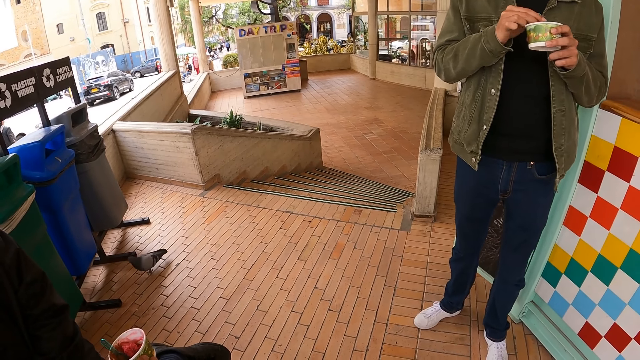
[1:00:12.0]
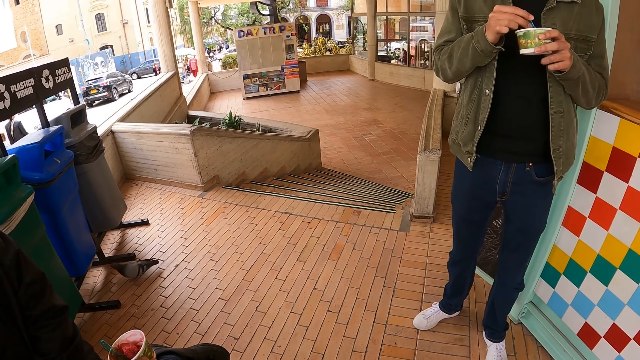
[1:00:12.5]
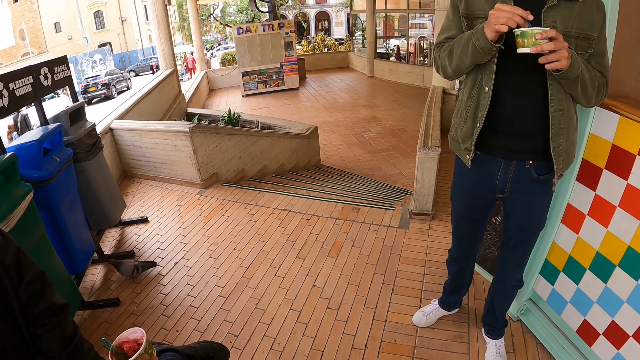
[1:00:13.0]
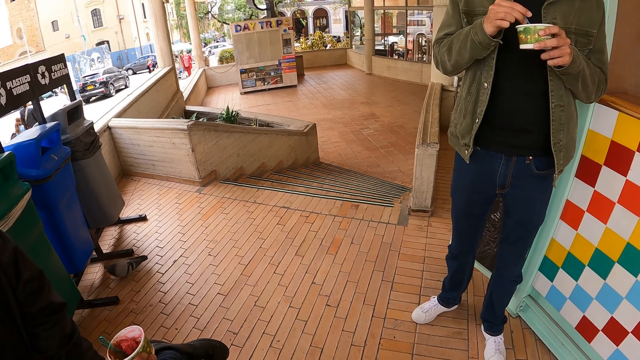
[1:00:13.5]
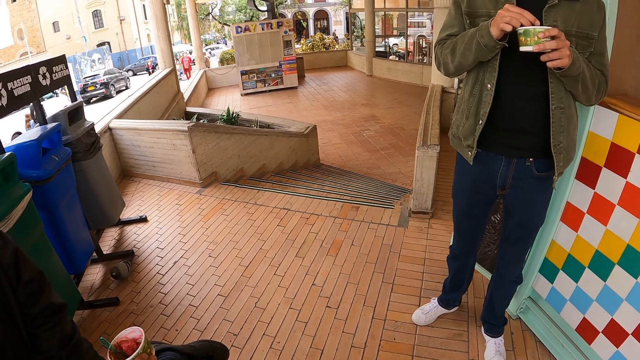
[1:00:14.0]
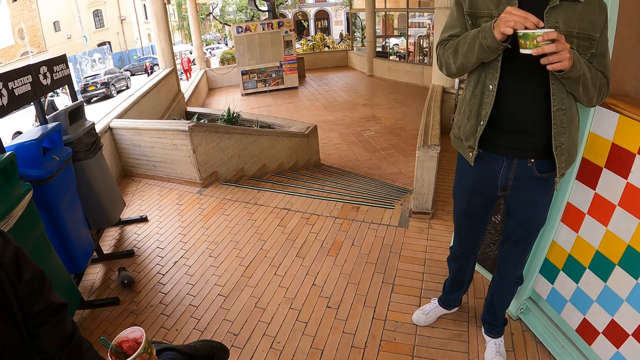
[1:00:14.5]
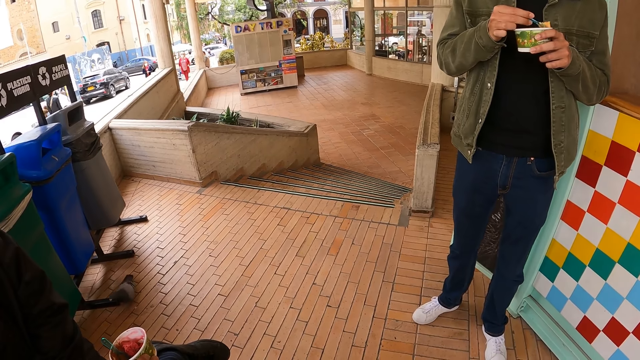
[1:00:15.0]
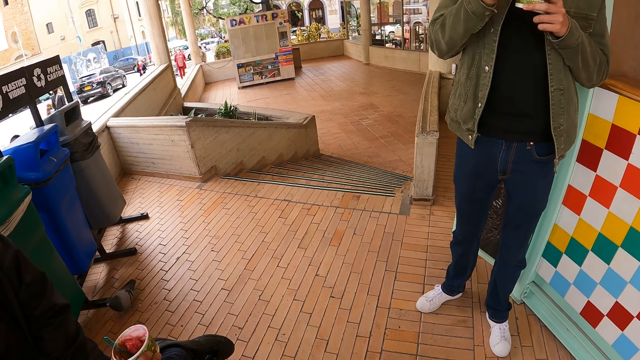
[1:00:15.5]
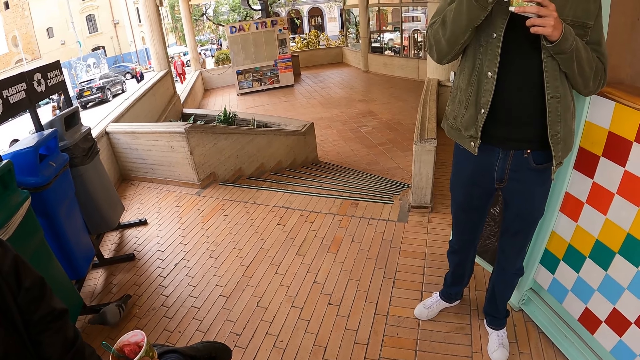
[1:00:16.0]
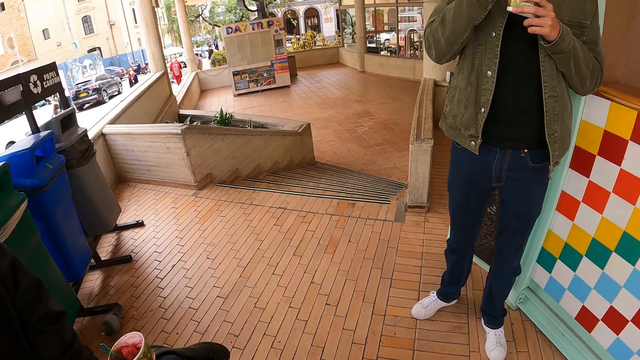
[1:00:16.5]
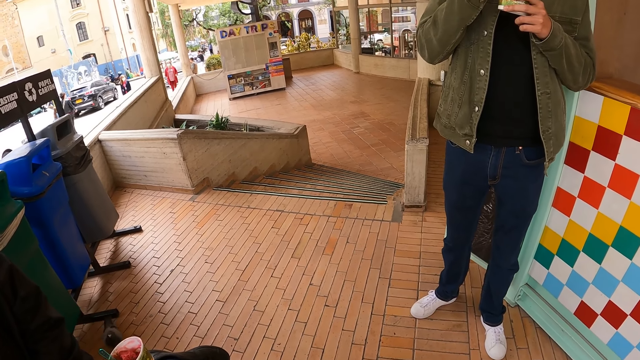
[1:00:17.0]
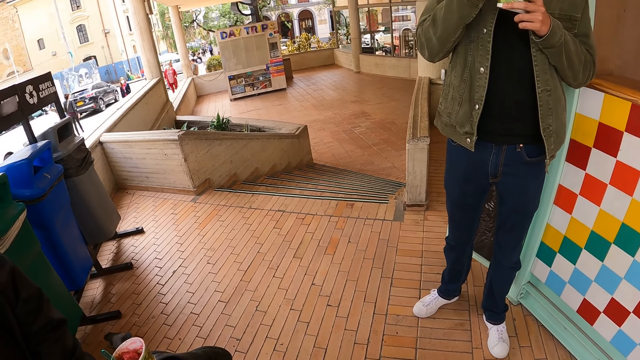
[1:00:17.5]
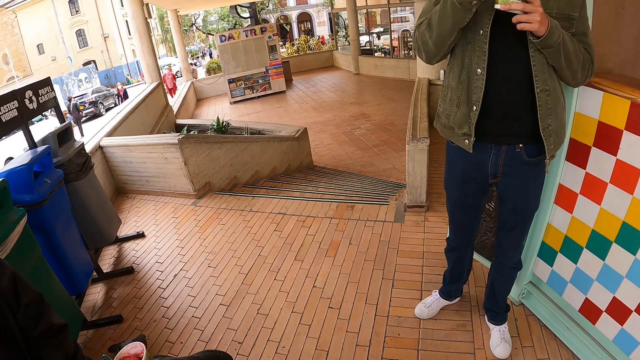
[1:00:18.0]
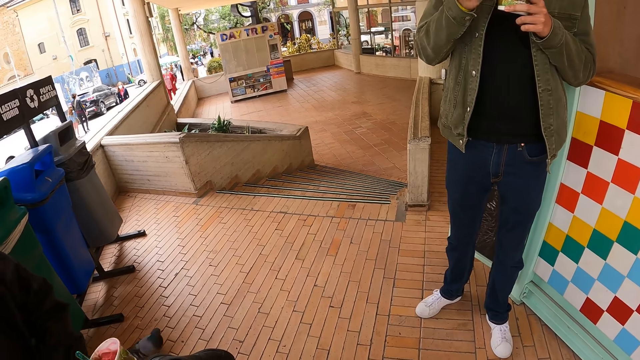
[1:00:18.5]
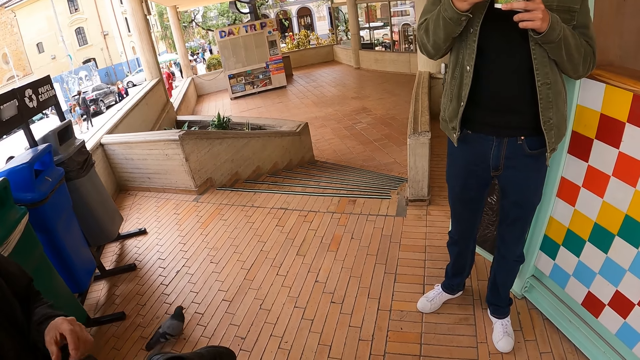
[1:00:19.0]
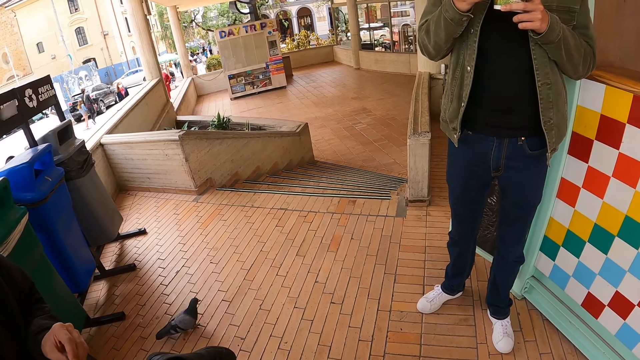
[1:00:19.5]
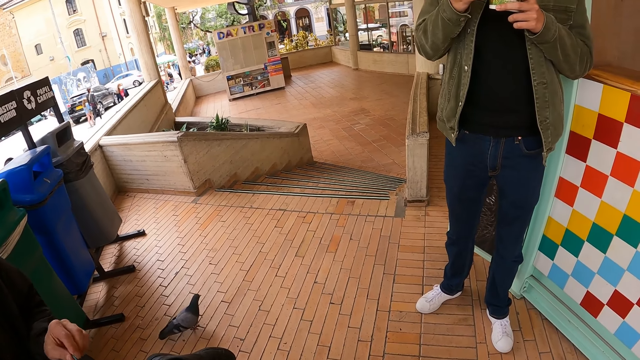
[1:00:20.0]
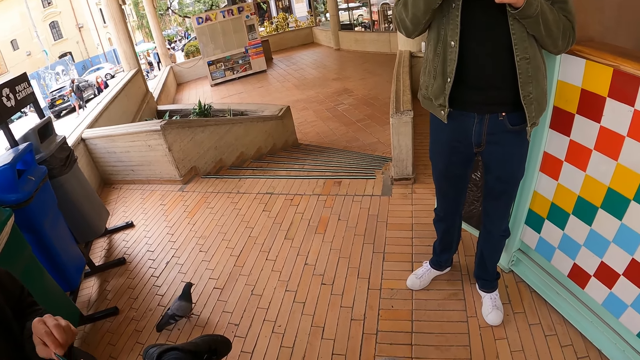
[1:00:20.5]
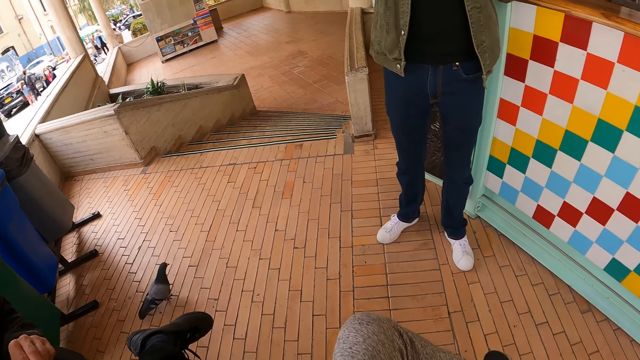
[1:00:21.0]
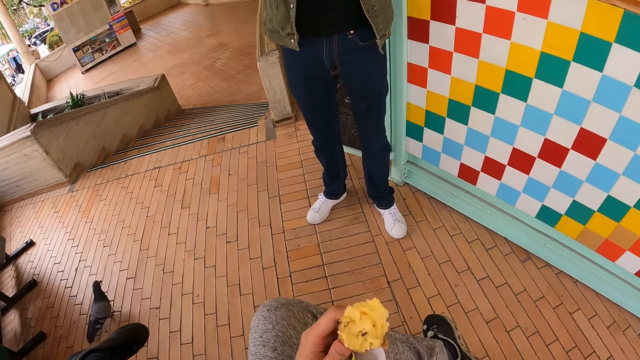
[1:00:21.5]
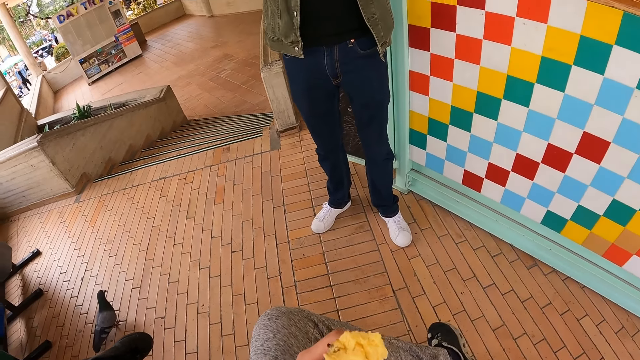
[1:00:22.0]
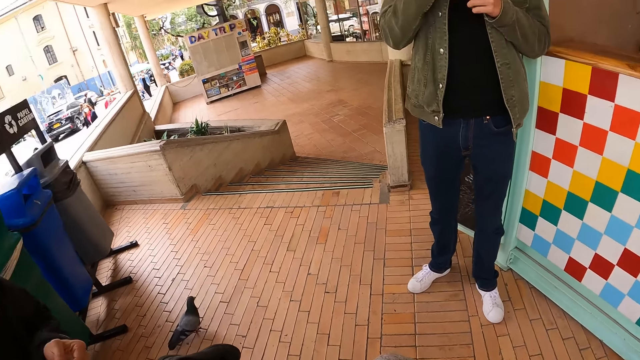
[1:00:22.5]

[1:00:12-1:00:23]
A man scoops food from a tin with a spoon. He eats food in the spoon. The camera wearer looks around.

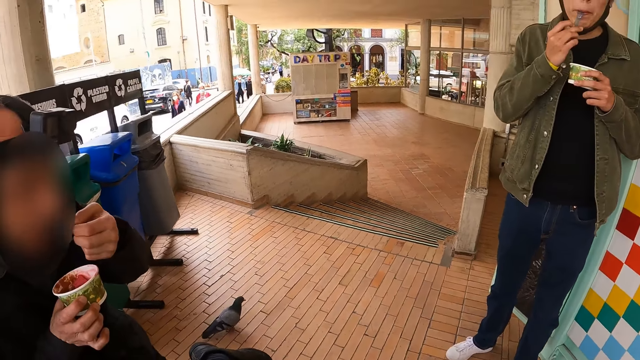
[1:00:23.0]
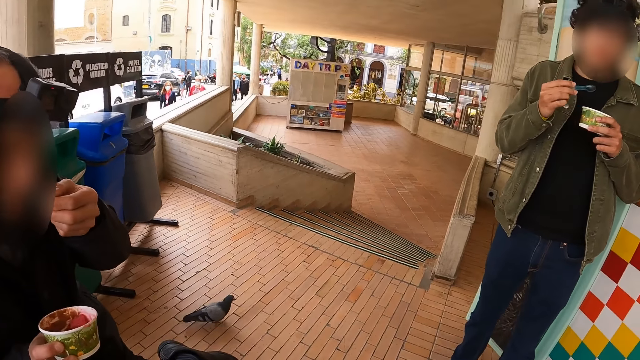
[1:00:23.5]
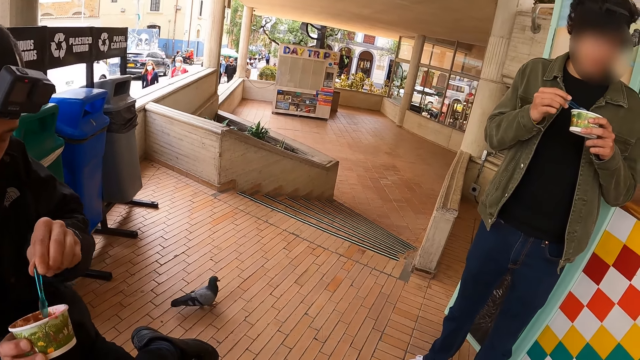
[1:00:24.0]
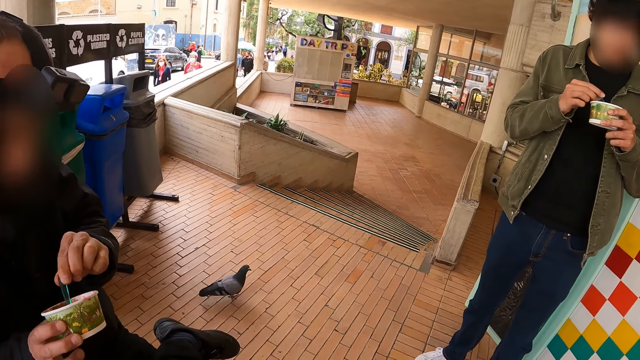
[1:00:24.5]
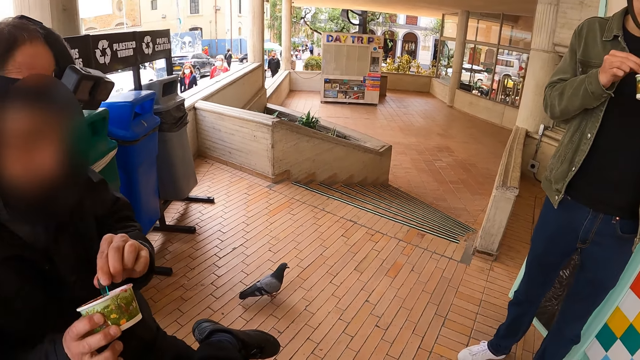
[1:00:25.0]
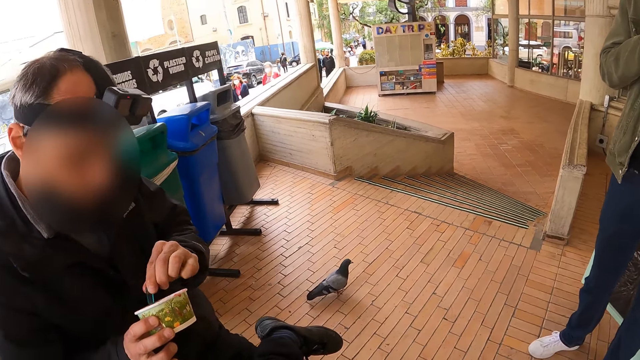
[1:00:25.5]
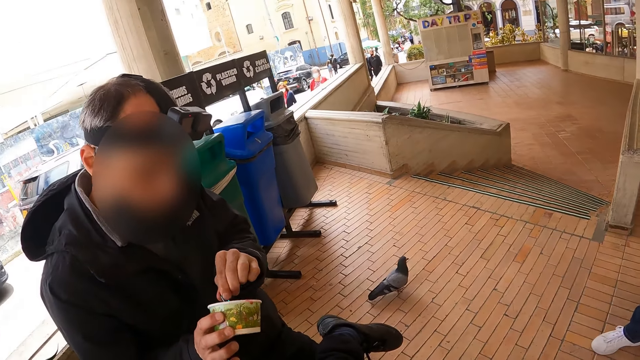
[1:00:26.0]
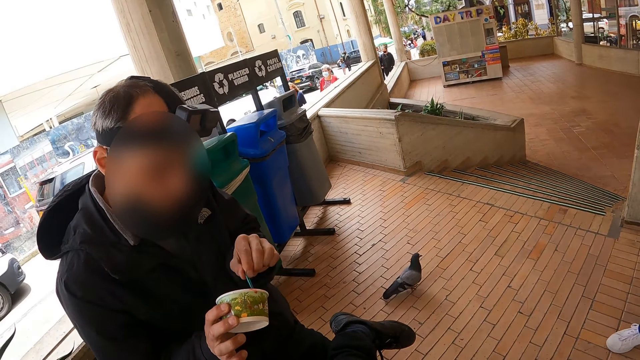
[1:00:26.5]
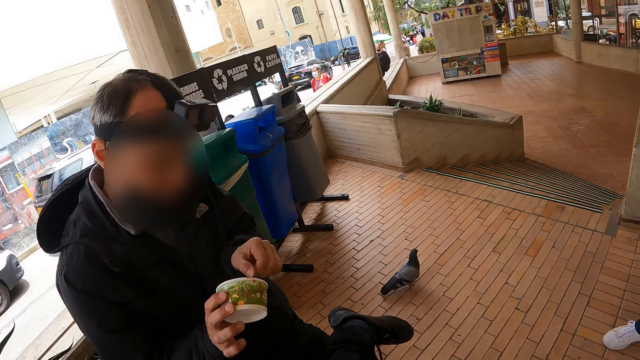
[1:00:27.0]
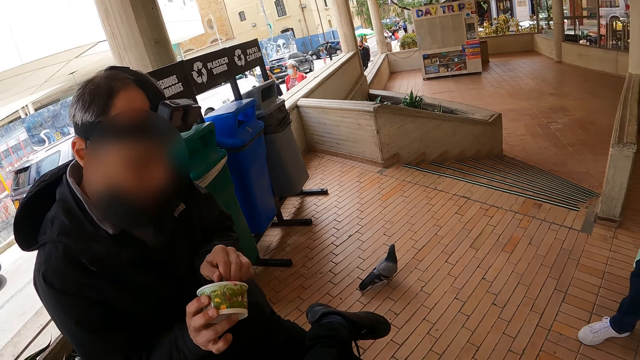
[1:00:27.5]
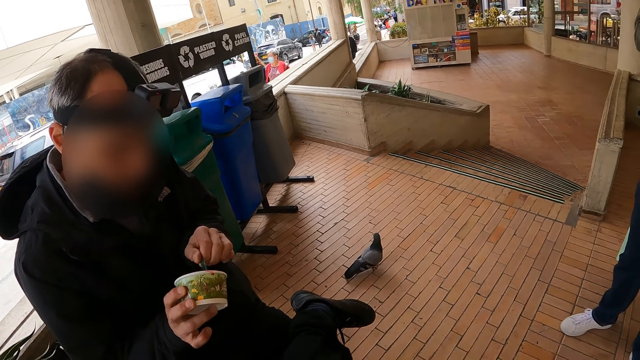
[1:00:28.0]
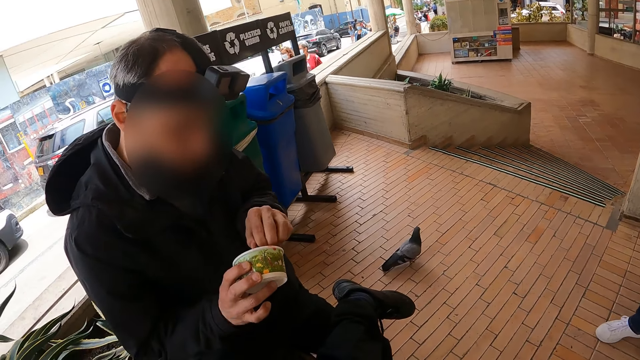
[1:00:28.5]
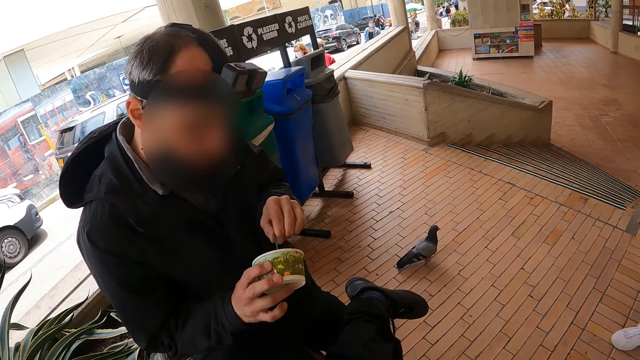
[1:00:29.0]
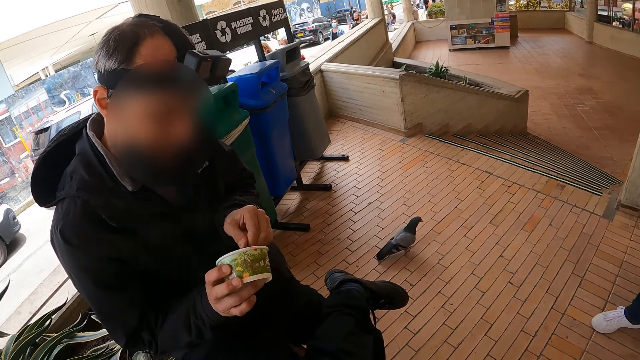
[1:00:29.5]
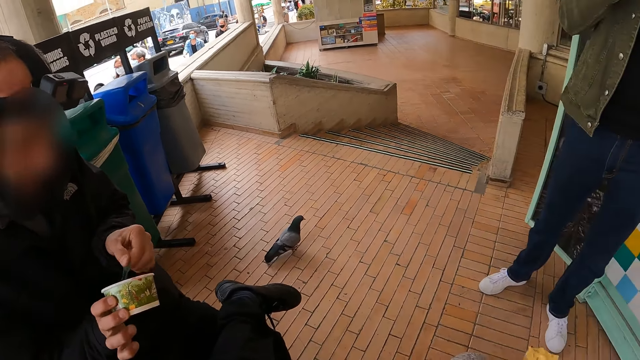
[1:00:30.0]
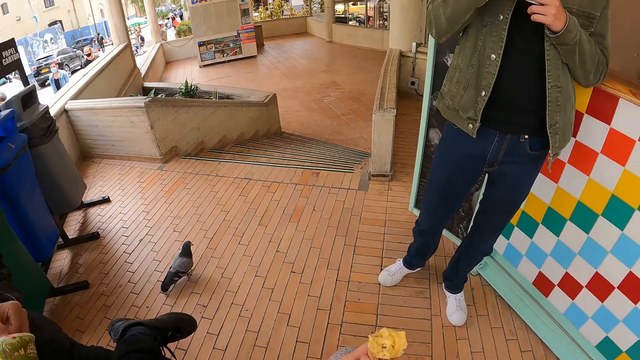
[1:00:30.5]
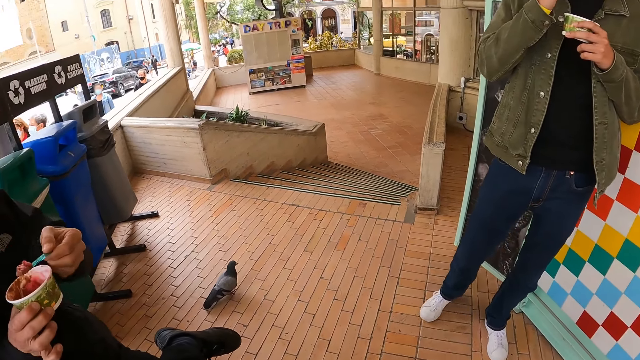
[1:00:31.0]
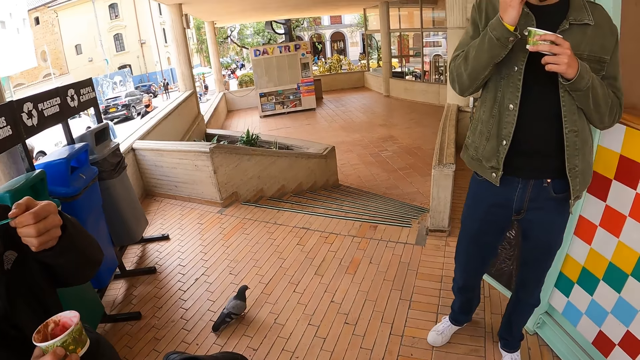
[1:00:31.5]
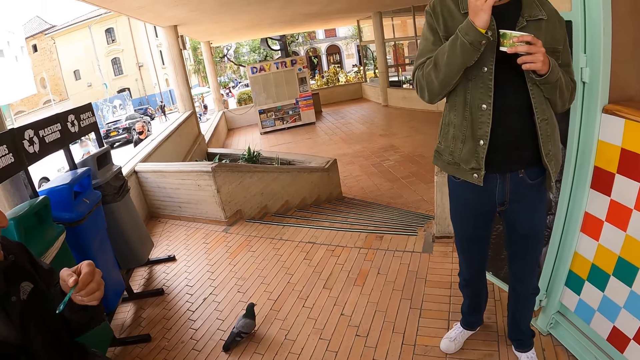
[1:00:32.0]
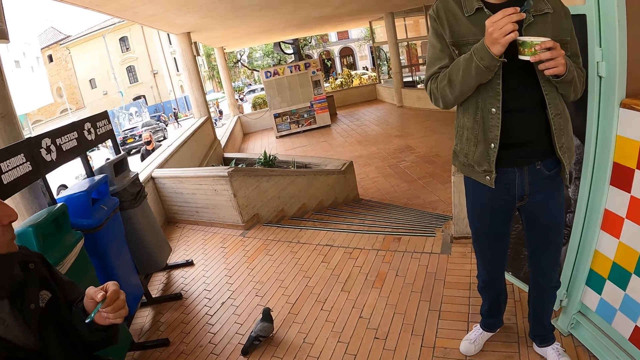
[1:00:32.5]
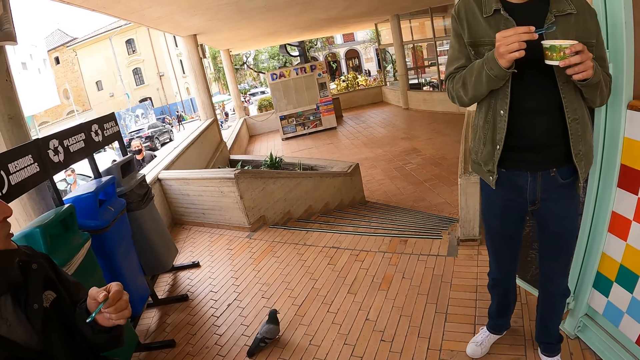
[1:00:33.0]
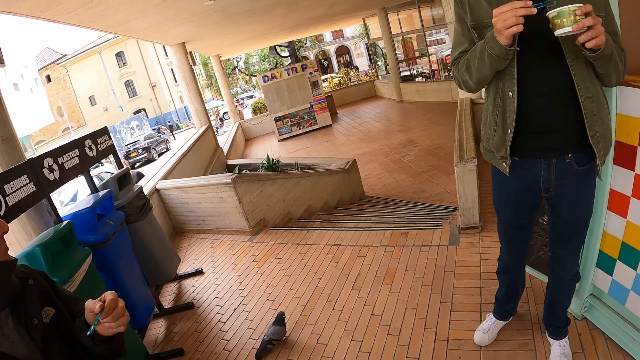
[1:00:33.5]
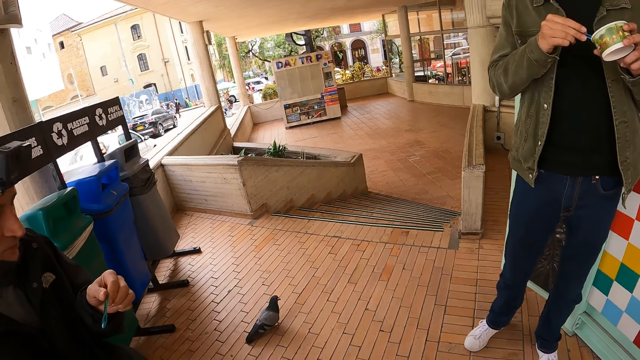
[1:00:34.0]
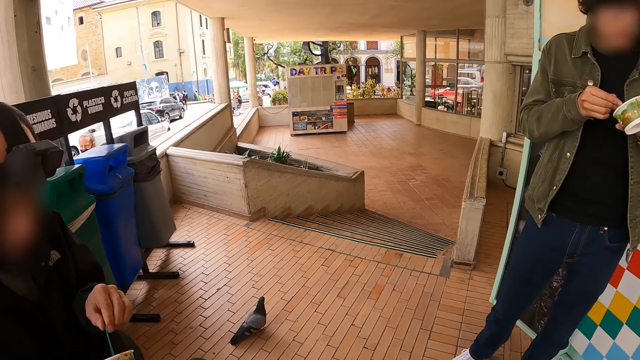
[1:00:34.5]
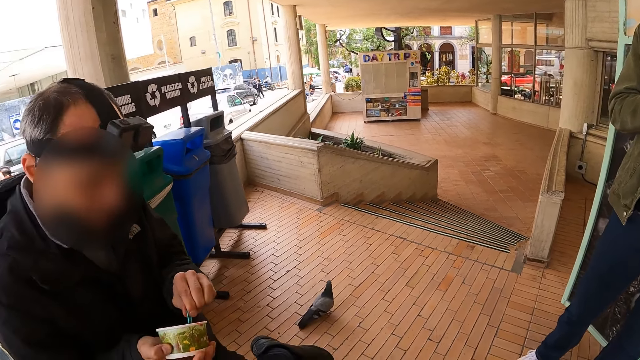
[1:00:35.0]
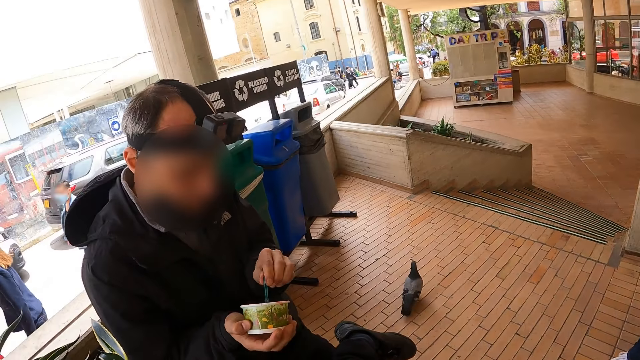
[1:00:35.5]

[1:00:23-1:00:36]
A man eats food in a spoon. He scoops food from a tin with the spoon. The camera wearer looks around. The man scoops food from the tin with the spoon. The camera wearer looks around. The man eats food in the spoon. Another man scoops something.
